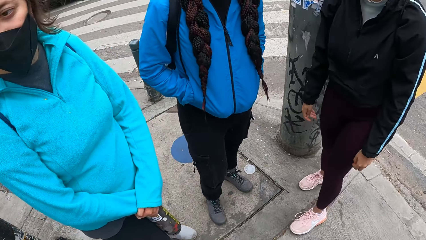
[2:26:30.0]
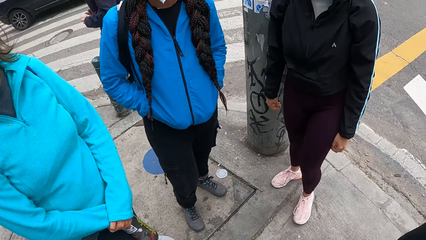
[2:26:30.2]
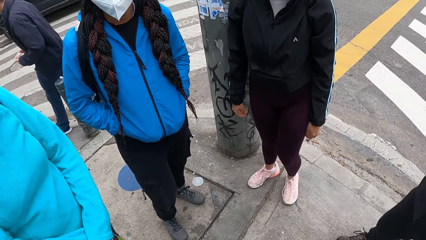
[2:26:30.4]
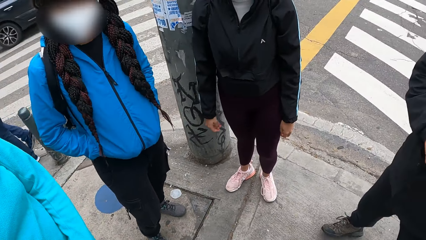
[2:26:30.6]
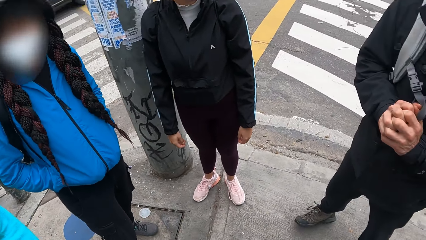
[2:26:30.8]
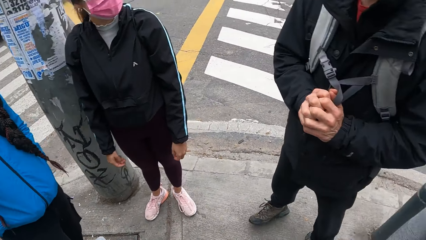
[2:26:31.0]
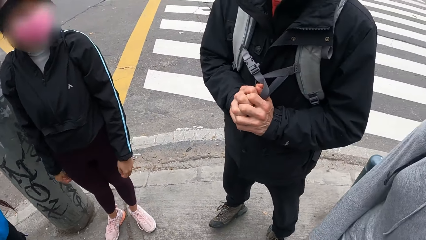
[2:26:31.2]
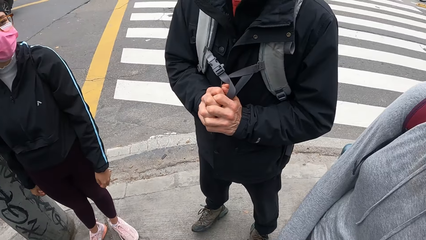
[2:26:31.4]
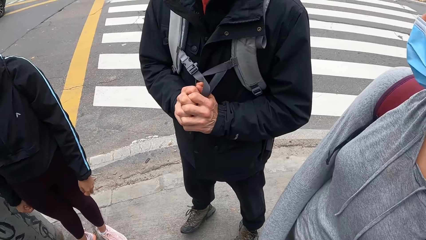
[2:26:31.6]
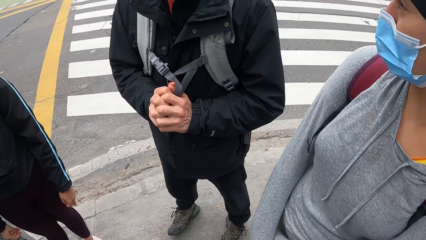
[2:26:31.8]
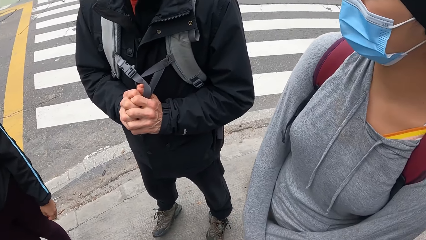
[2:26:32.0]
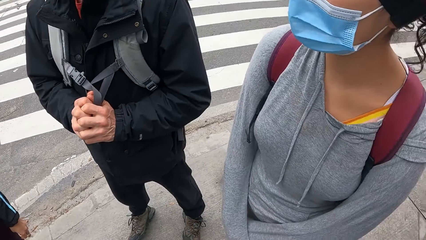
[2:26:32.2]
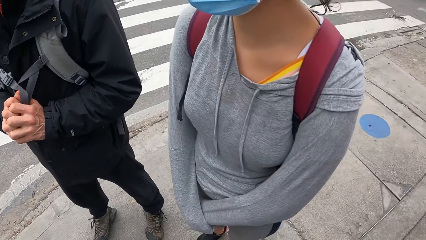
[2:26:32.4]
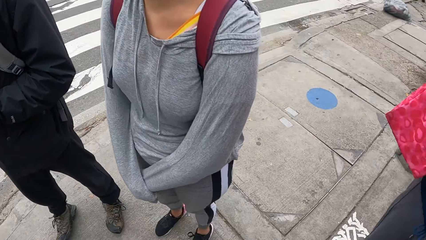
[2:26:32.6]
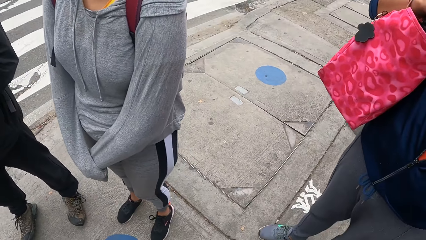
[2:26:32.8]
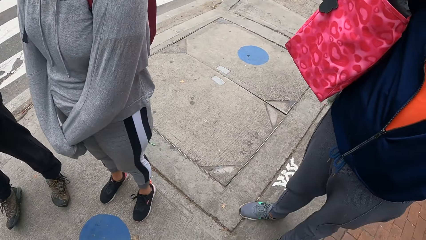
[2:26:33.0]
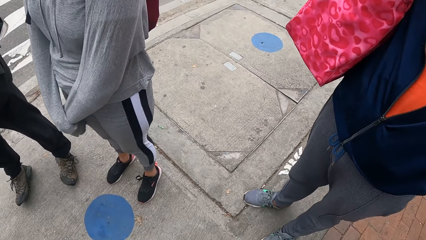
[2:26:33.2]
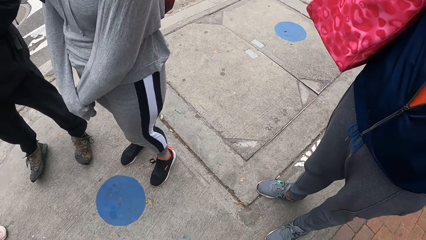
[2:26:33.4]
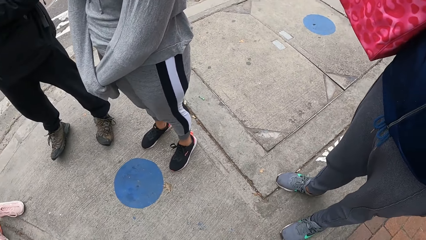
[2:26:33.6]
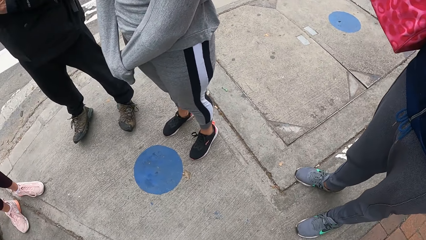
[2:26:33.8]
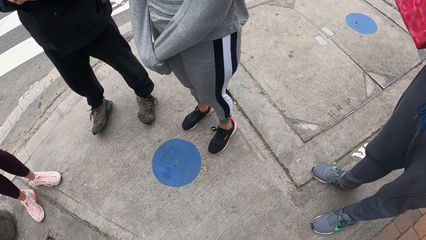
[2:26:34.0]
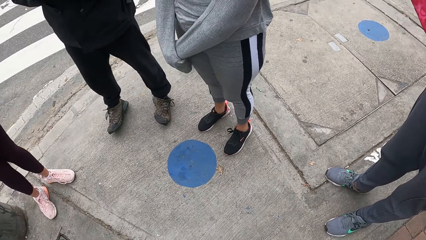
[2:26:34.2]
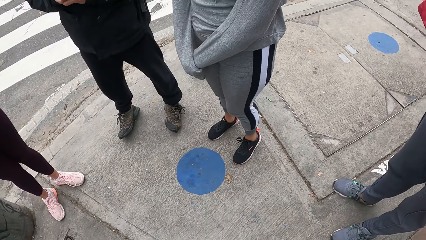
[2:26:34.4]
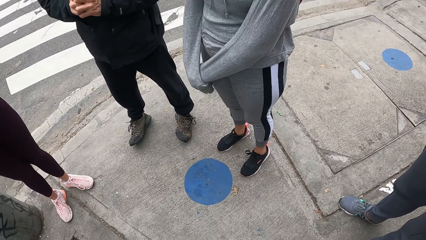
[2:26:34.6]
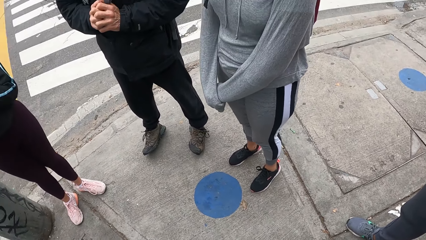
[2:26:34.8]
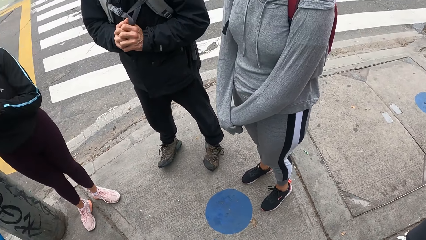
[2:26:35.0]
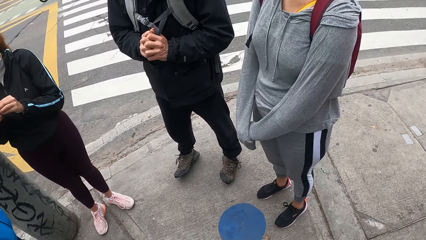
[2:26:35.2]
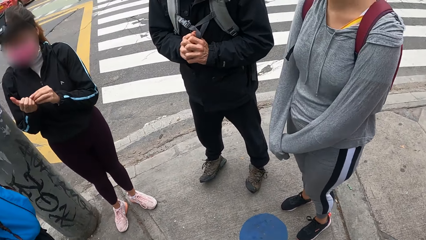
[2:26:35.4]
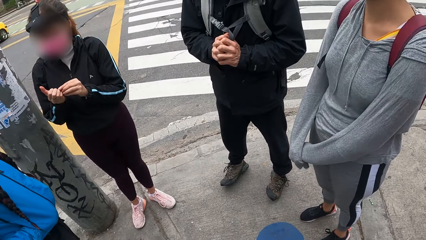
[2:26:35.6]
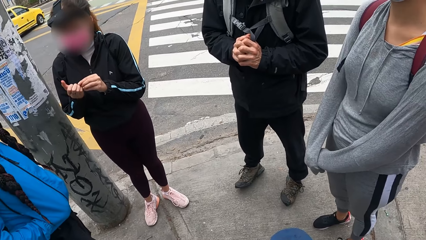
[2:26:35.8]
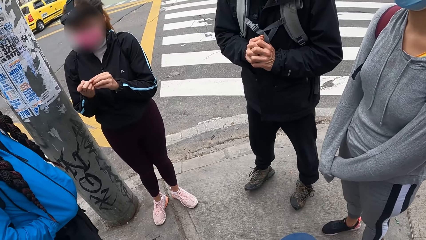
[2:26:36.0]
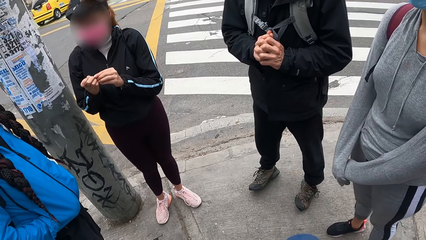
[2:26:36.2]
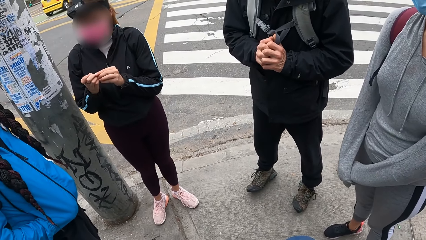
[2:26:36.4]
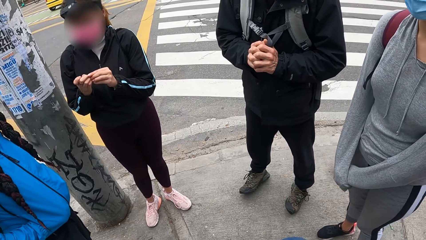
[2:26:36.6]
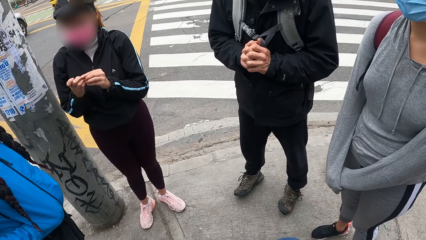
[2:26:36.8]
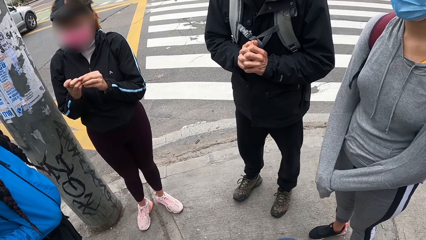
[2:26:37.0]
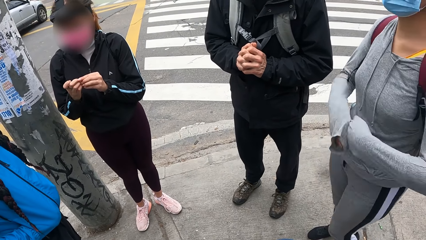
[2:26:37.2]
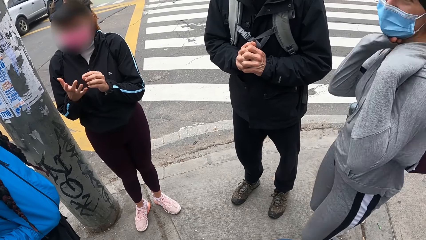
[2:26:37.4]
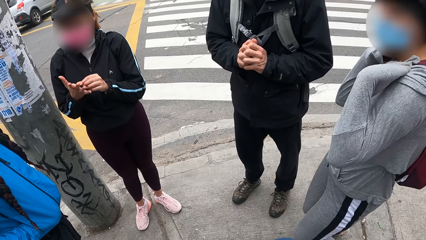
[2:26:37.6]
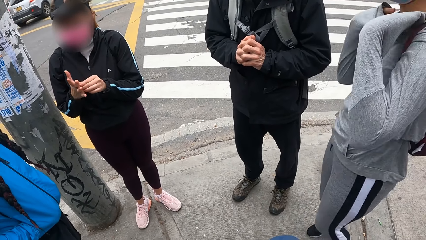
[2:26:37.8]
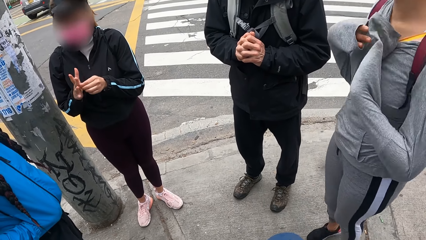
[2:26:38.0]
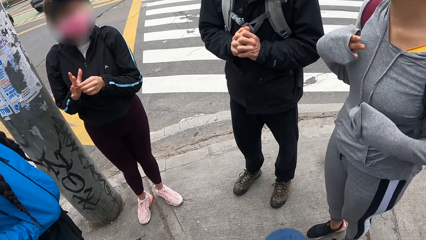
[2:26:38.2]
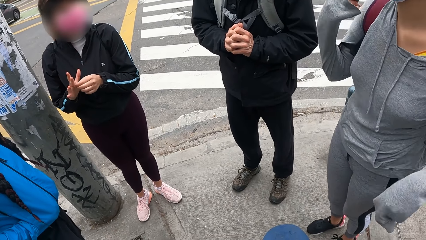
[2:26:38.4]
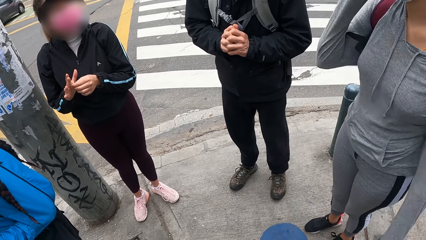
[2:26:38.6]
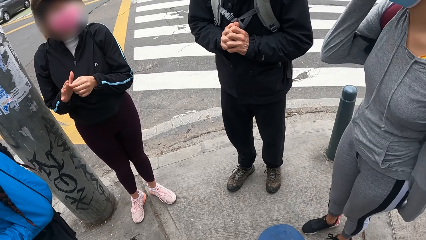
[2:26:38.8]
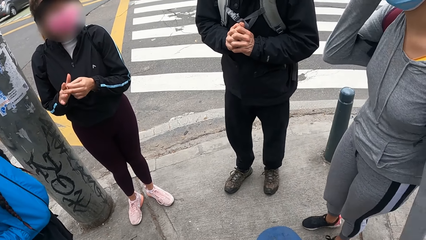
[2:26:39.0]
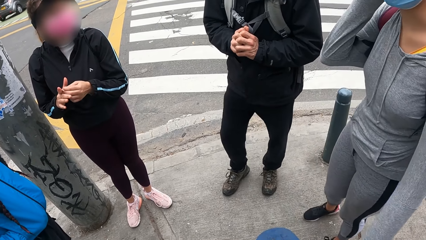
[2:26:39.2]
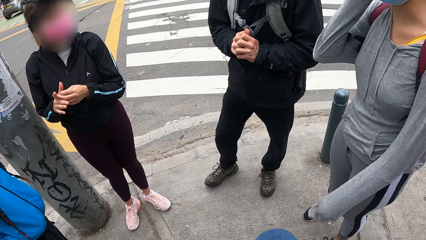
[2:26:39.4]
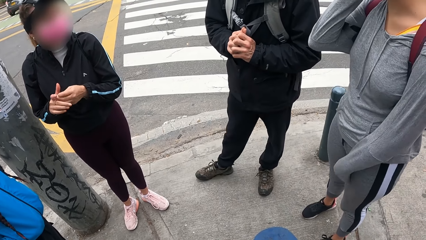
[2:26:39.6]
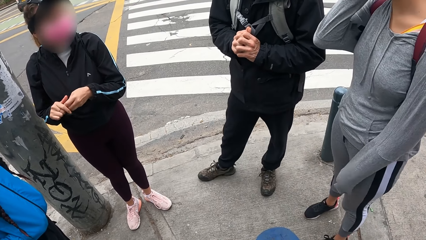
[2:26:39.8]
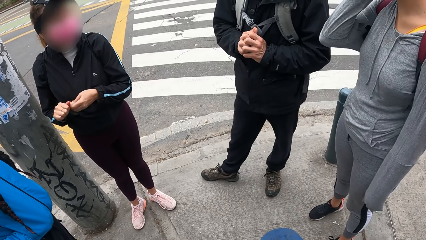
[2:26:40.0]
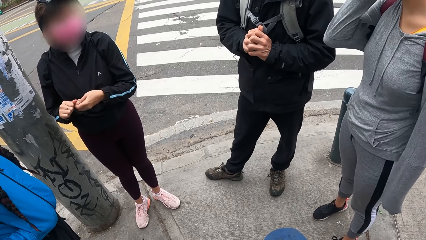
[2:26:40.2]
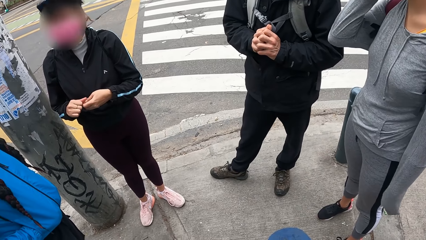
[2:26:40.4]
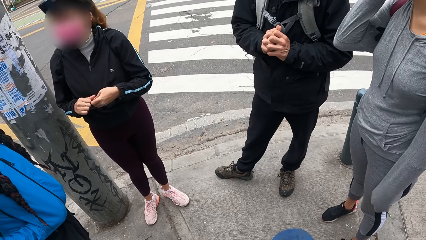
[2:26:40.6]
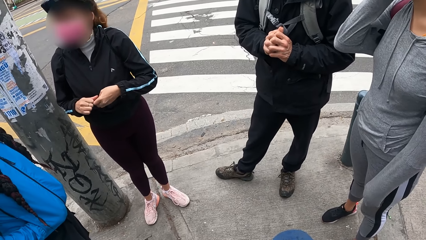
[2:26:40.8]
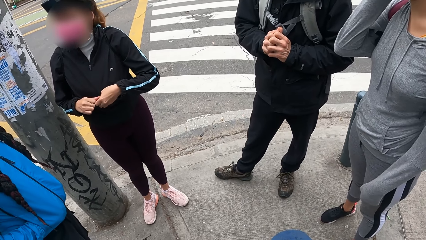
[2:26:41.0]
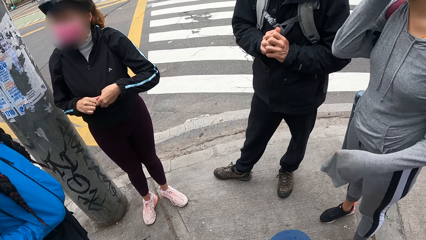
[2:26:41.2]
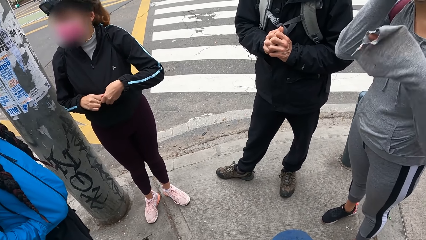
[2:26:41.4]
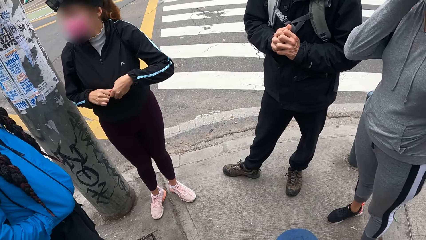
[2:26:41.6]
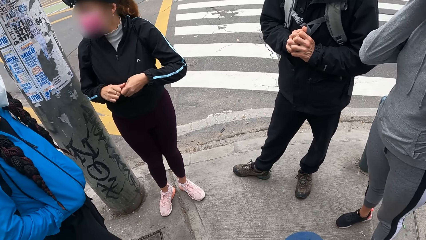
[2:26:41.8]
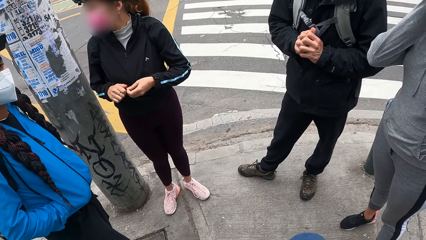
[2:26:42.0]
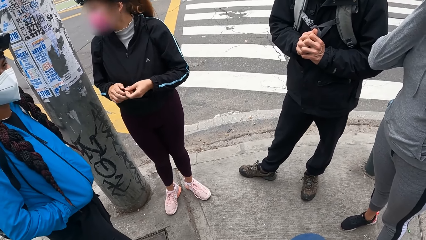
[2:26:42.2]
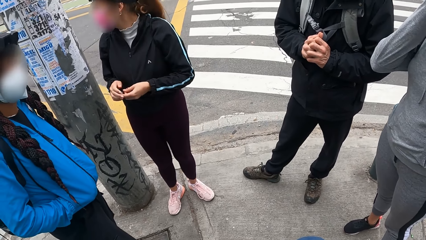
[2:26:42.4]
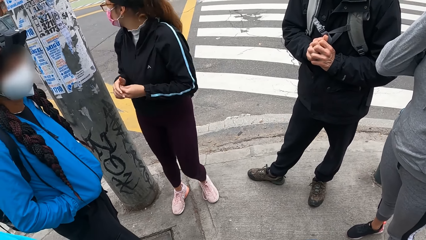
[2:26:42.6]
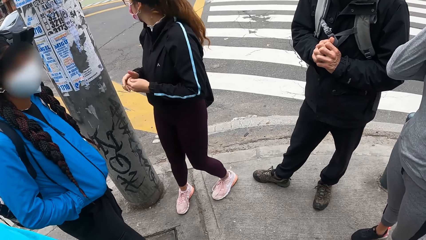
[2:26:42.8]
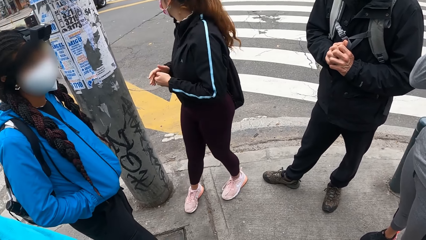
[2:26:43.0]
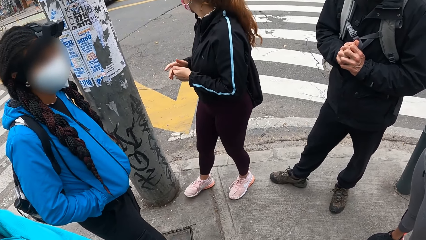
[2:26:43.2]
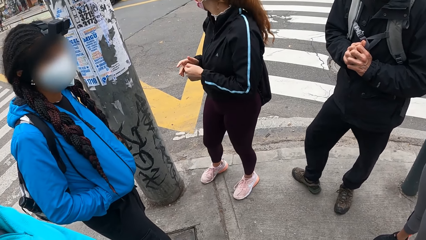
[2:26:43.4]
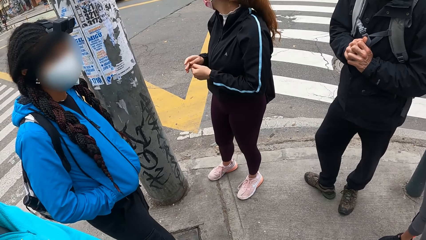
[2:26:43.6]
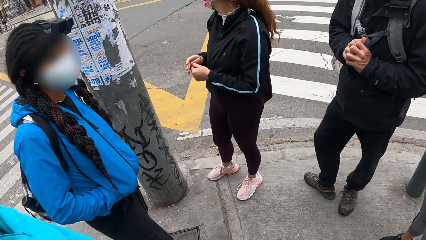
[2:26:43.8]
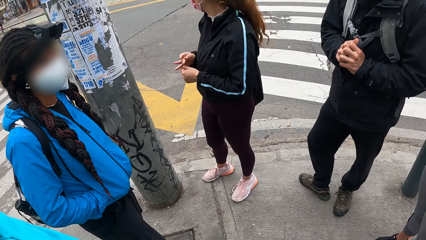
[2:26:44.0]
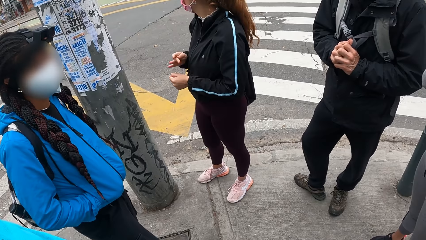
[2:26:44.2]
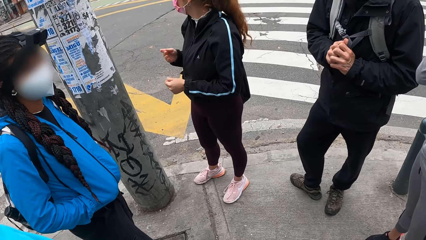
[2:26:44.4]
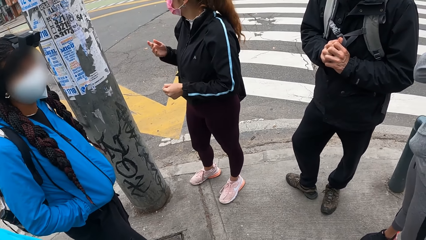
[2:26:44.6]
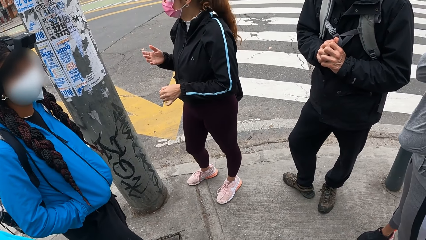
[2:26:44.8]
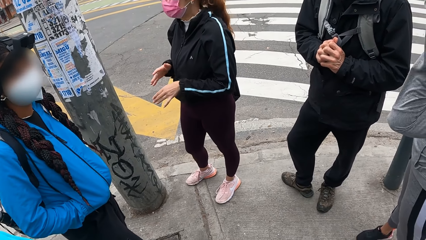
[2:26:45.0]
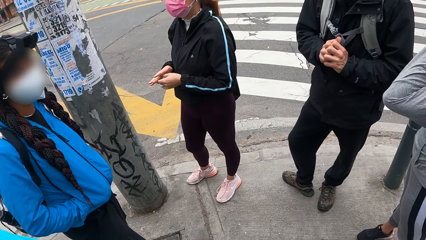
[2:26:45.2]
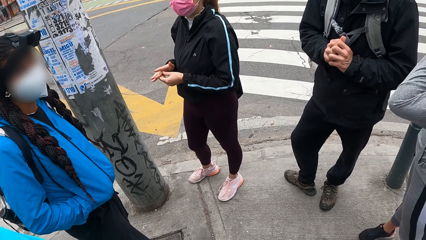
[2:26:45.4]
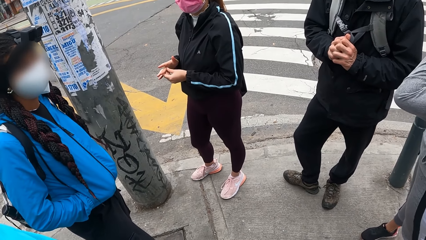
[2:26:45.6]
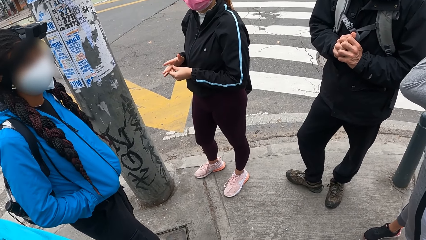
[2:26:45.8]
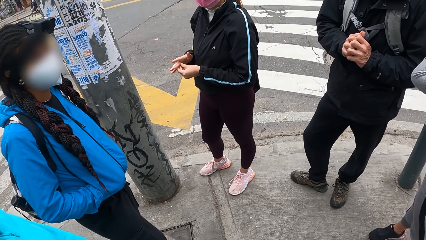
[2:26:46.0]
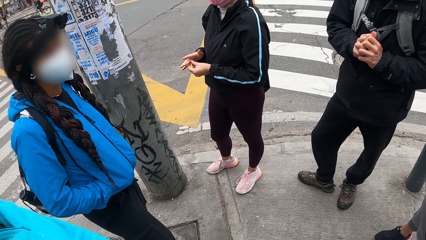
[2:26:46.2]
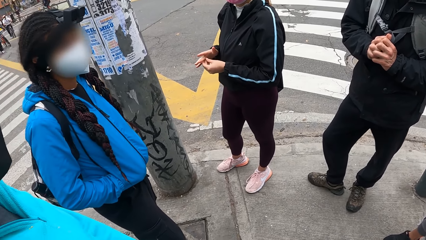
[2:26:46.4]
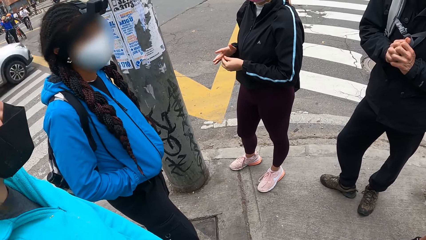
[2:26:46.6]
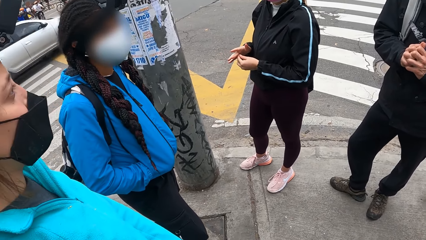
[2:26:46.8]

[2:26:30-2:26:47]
A person communicates. Another person looks around.
